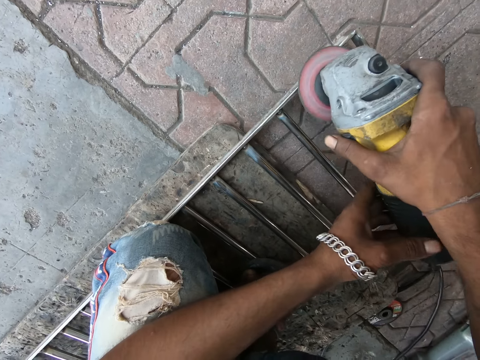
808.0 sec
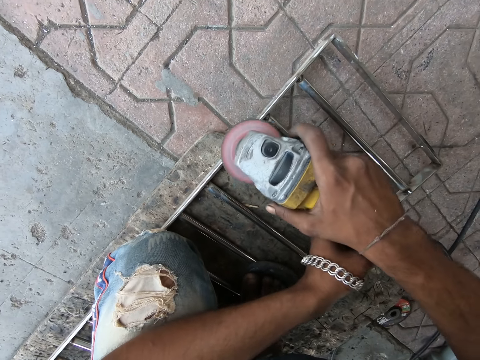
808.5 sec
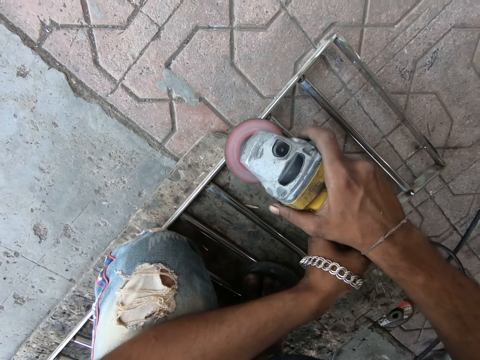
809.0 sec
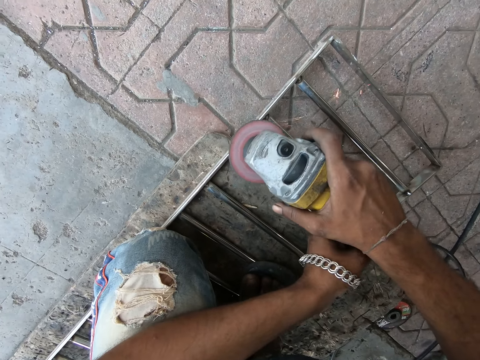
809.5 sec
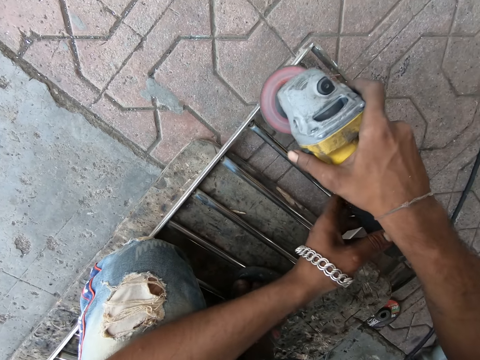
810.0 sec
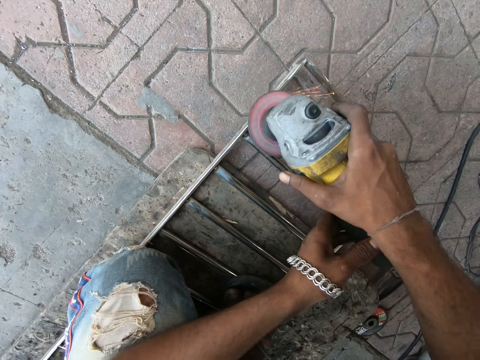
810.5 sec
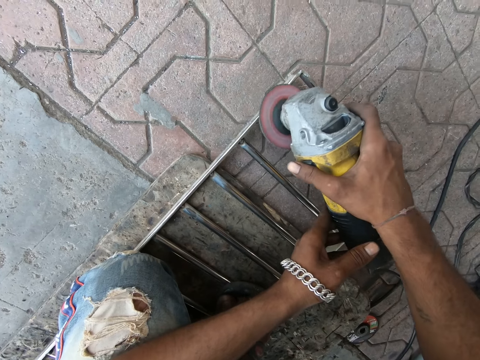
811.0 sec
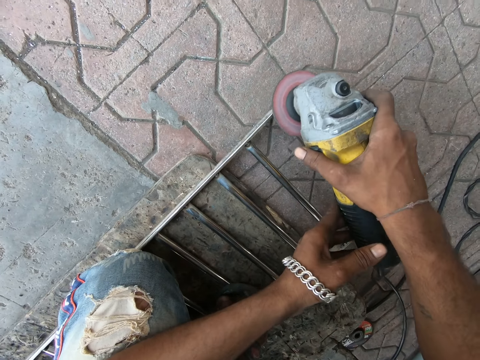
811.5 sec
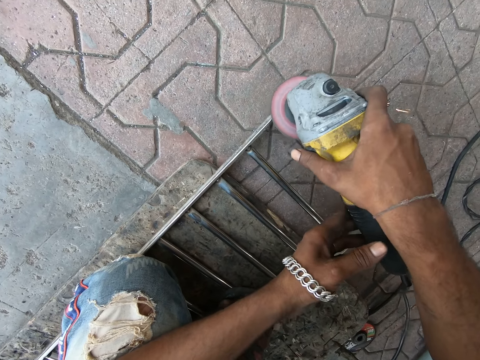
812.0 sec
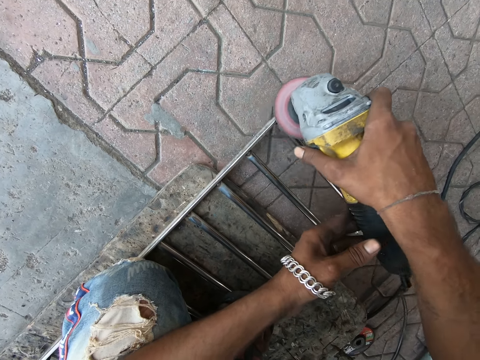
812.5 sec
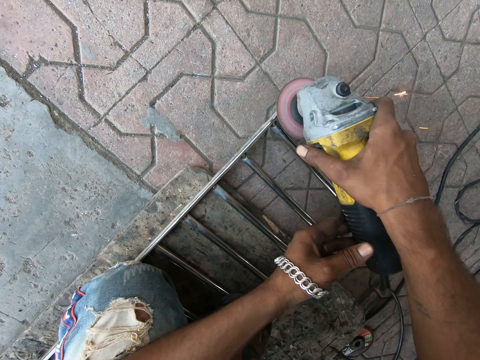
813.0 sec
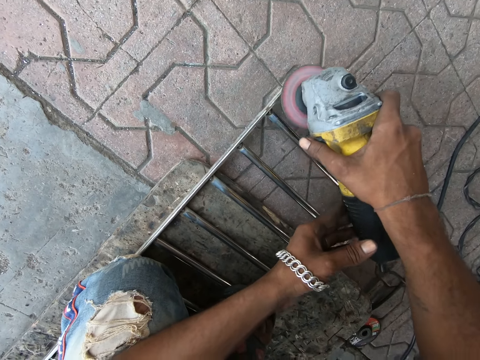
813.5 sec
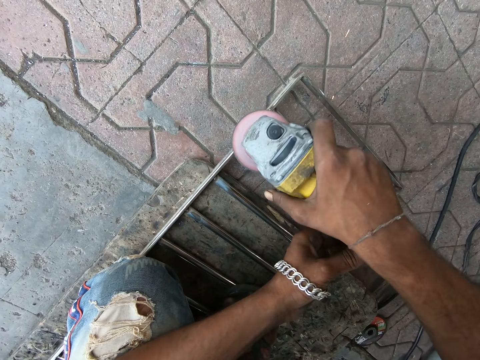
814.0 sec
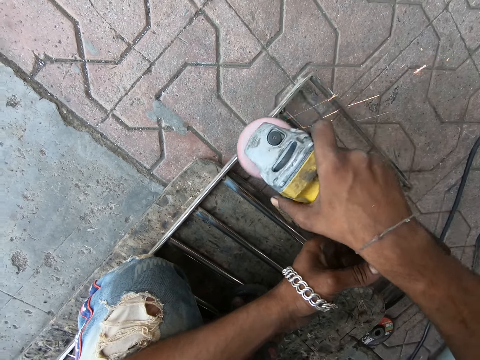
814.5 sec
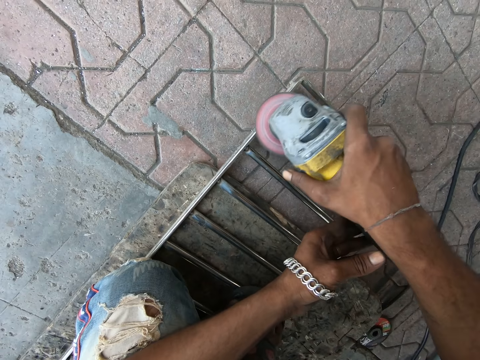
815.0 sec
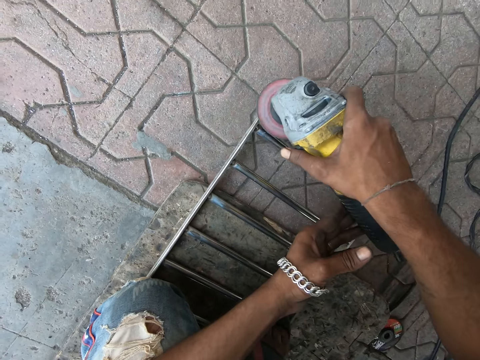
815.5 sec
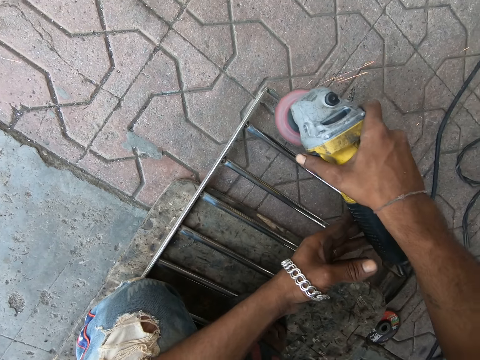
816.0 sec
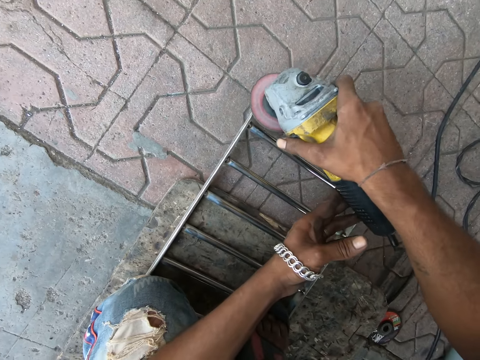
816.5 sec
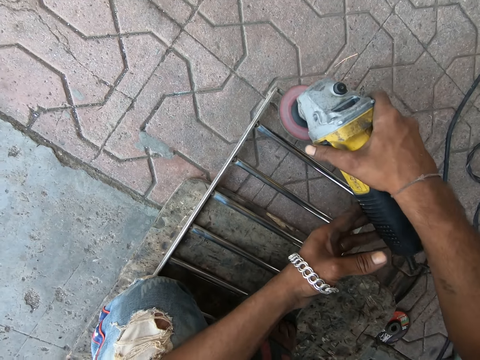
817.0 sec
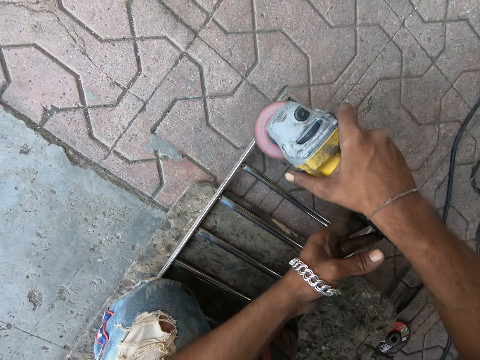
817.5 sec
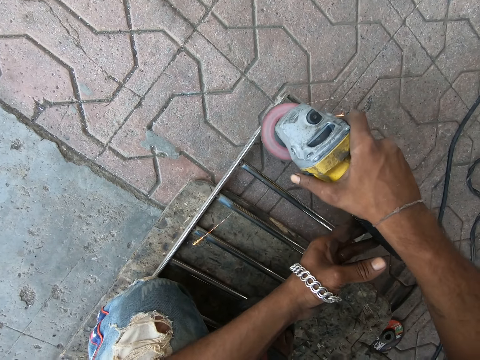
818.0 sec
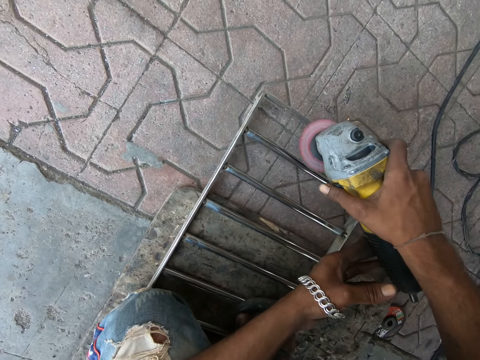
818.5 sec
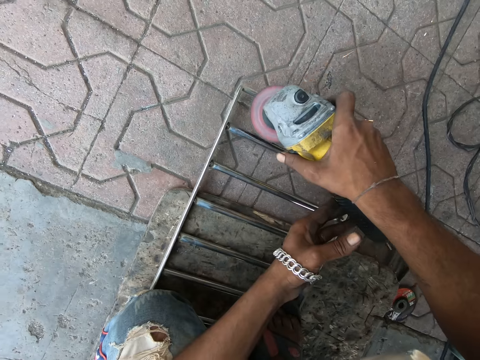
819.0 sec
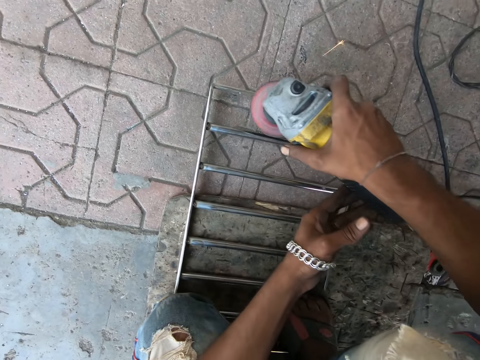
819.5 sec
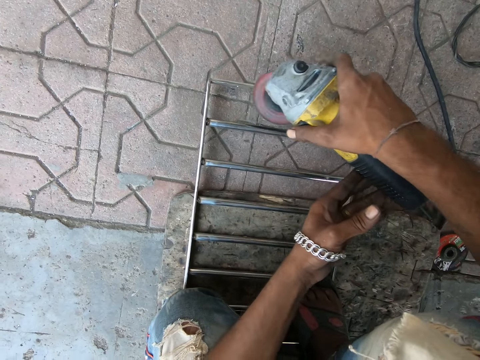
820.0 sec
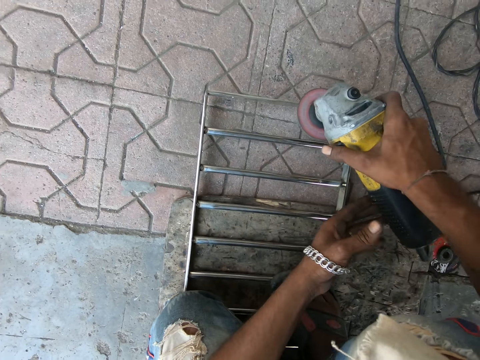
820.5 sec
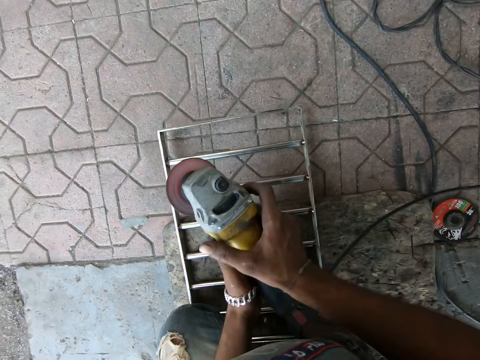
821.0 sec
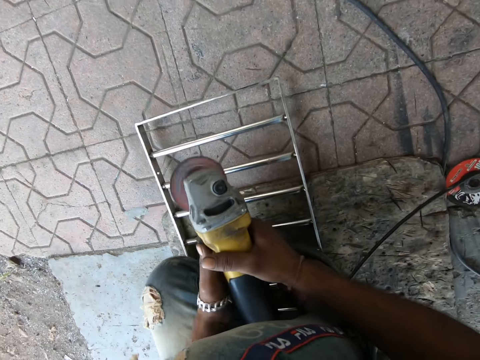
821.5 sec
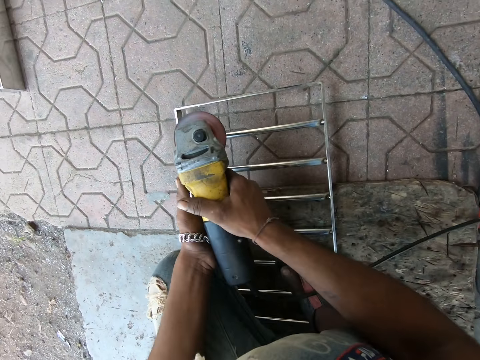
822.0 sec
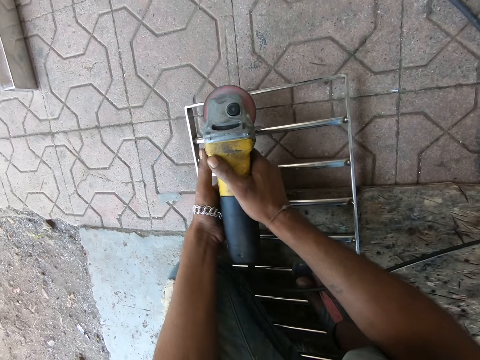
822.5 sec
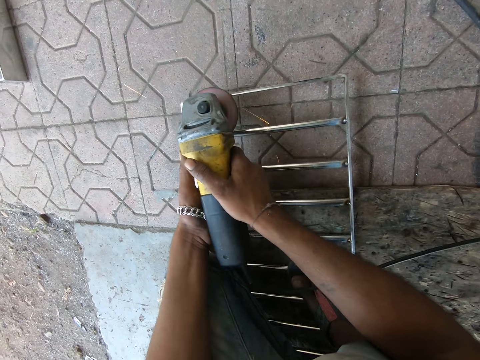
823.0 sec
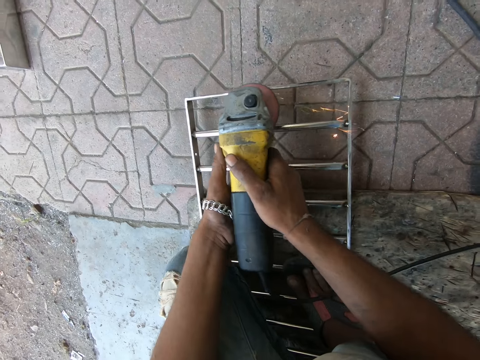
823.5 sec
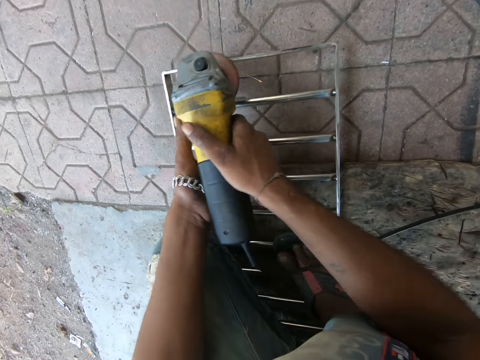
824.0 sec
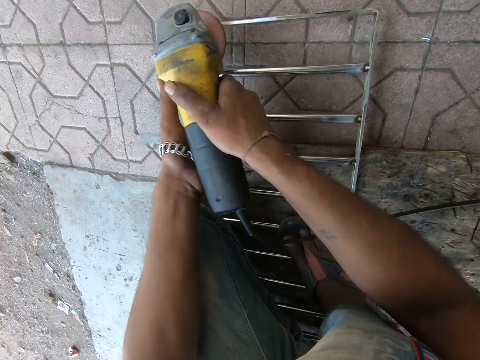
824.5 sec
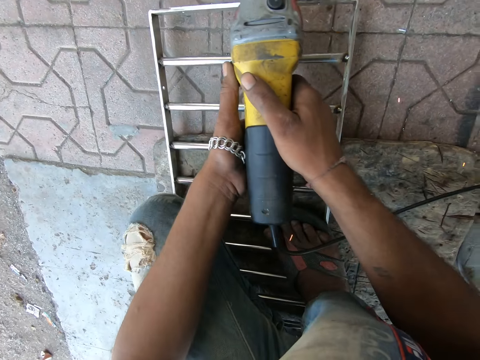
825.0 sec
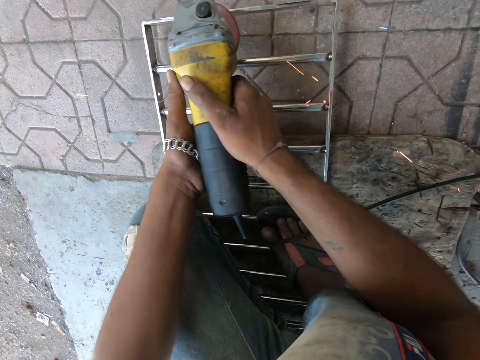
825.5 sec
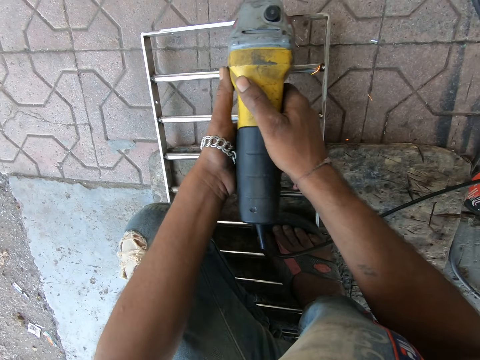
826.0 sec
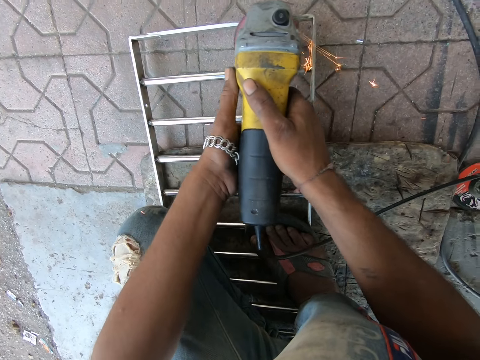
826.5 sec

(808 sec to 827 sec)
The camera wearer lifts a metal grinder. They adjust the angle grinder. They move the left knee, lower the metal grinder and grind the metal frame with the angle grinder.

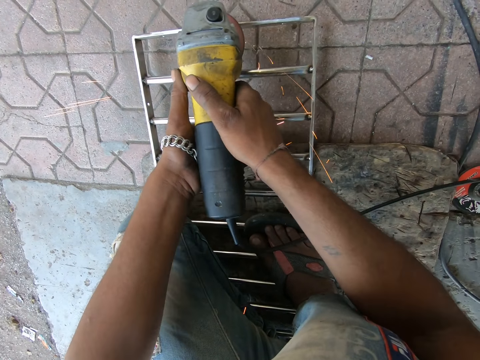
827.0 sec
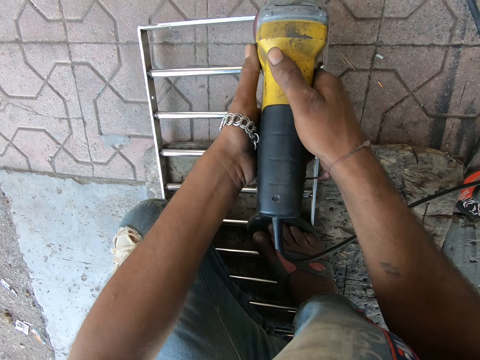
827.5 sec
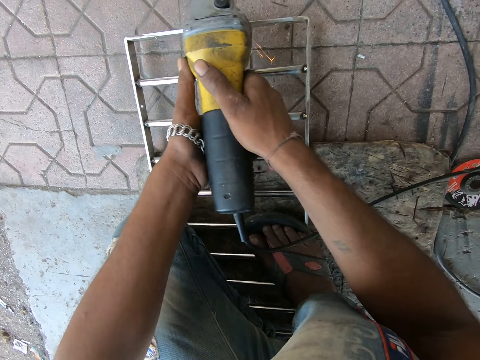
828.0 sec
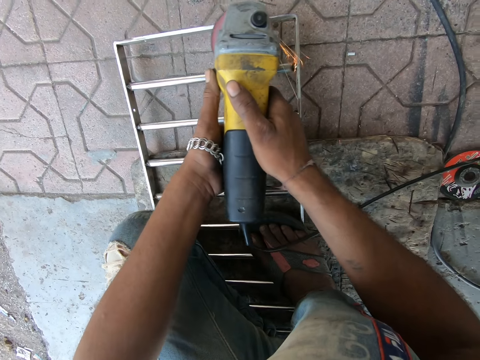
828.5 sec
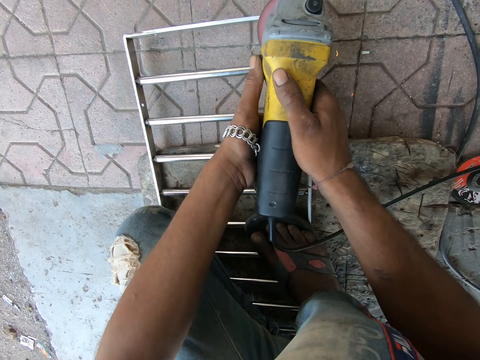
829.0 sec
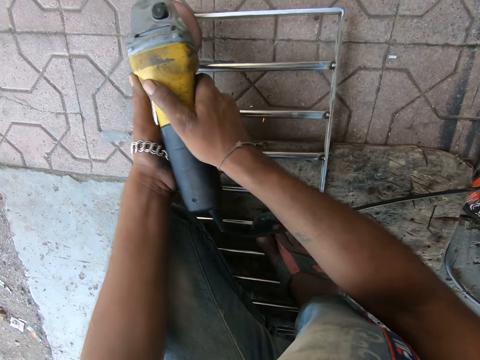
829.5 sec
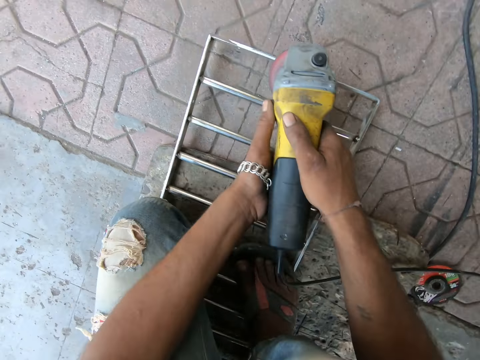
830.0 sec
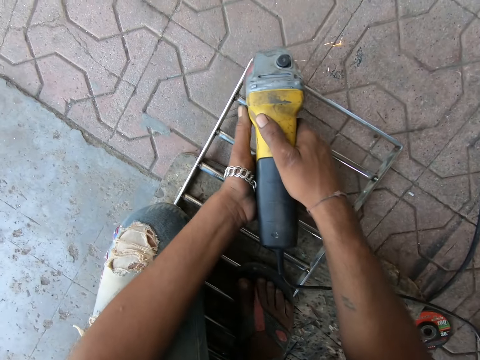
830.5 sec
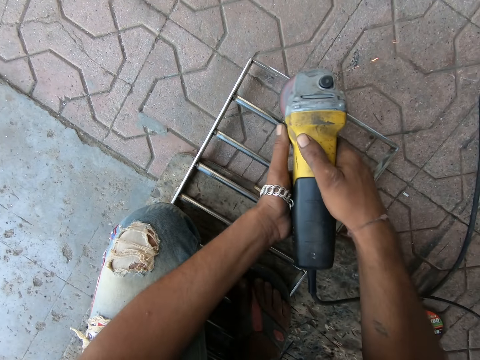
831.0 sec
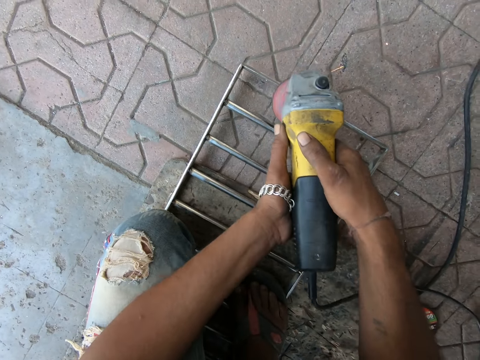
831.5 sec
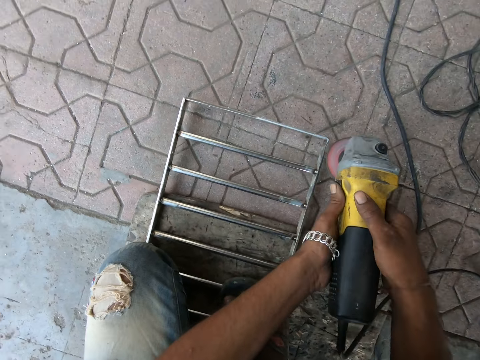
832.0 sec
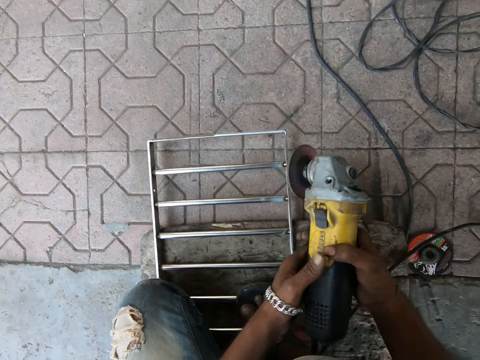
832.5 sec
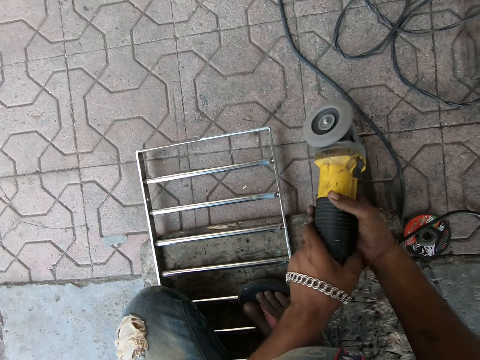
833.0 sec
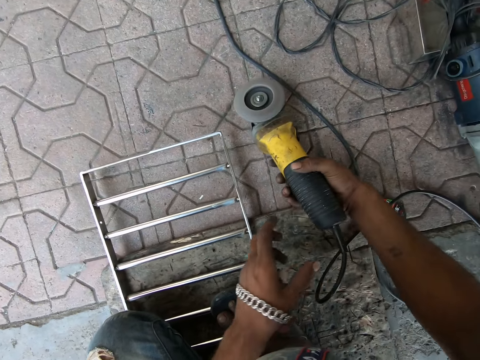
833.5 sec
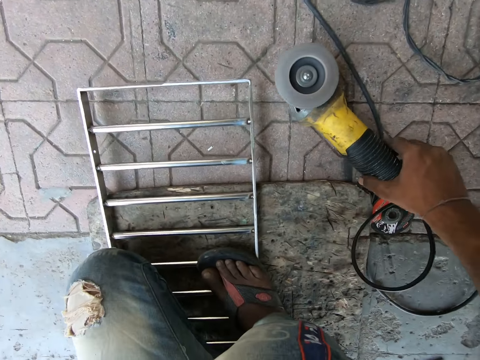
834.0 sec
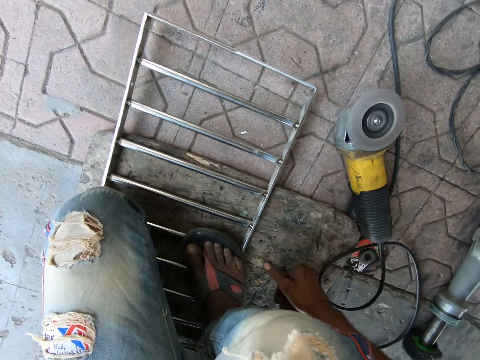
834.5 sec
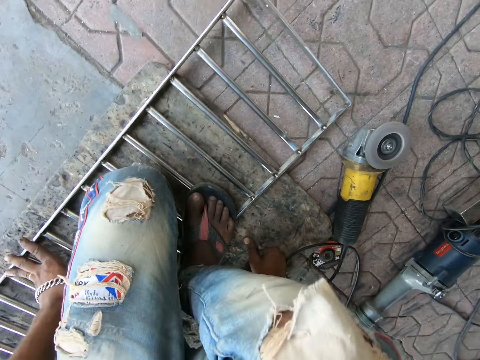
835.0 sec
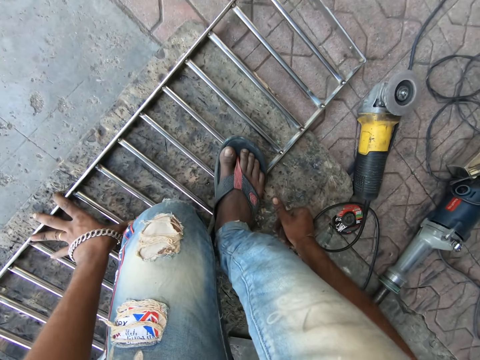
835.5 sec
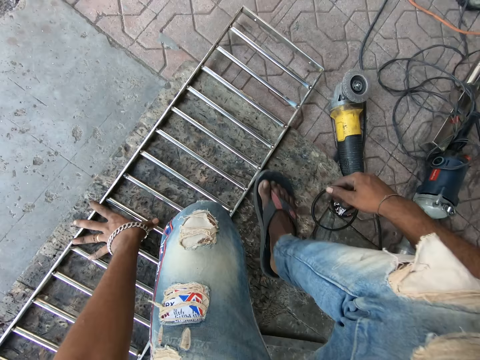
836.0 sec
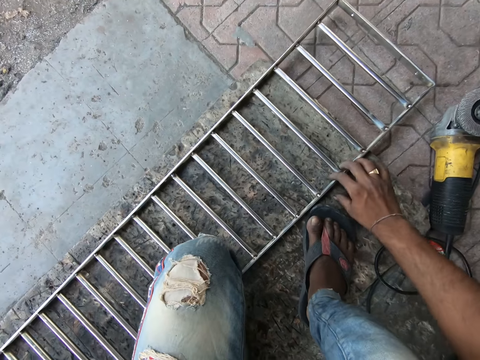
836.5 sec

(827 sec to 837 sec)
The camera wearer lifts the grinder off the frame. He drops the angle grinder. He places the grinder on the floor. He adjusts his posture. He moves the foot from the frame.
